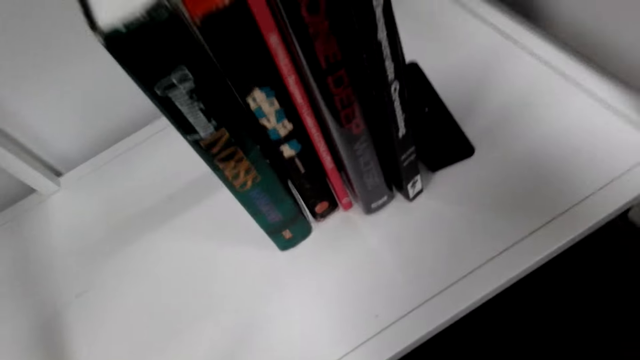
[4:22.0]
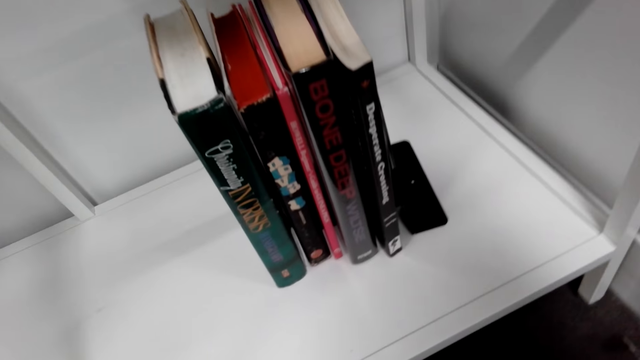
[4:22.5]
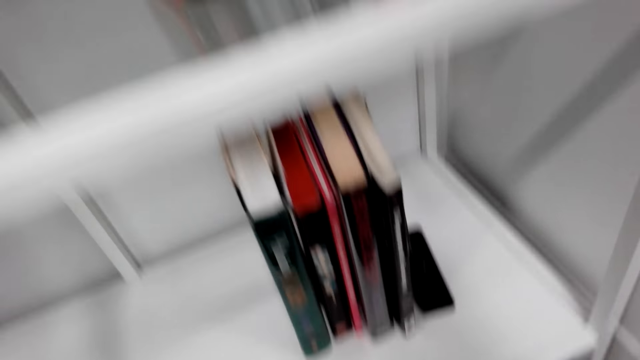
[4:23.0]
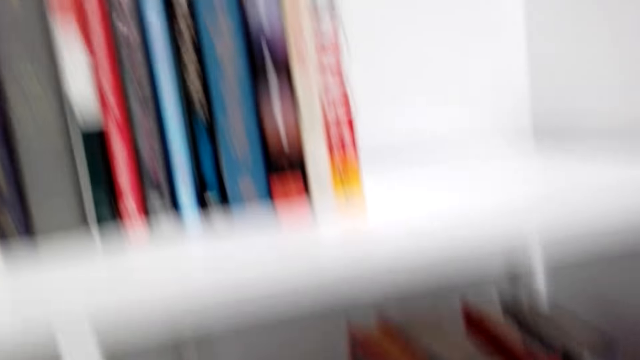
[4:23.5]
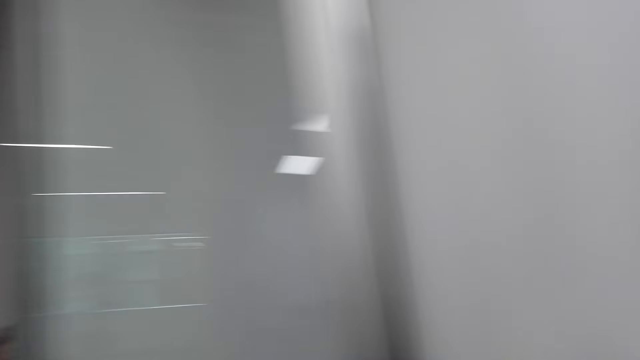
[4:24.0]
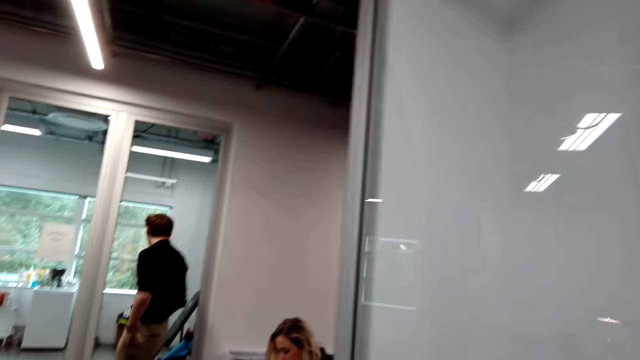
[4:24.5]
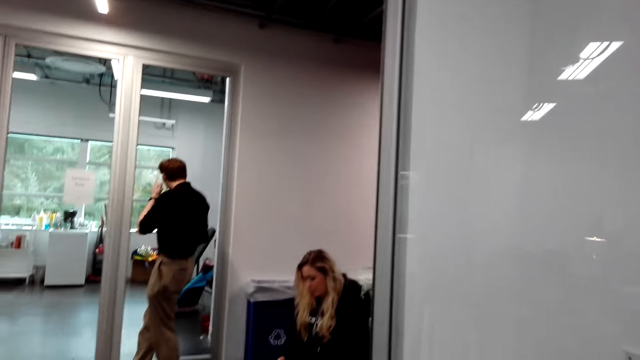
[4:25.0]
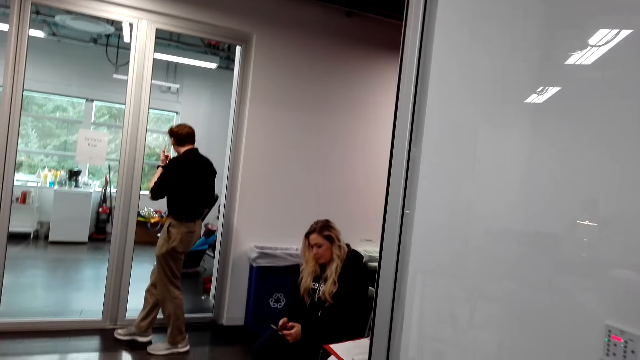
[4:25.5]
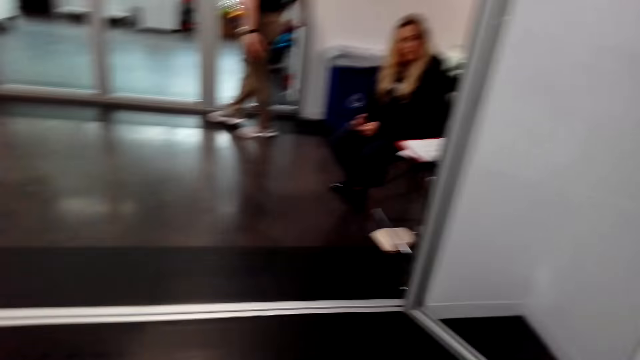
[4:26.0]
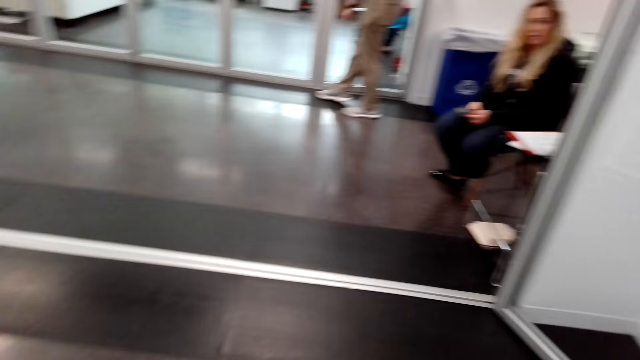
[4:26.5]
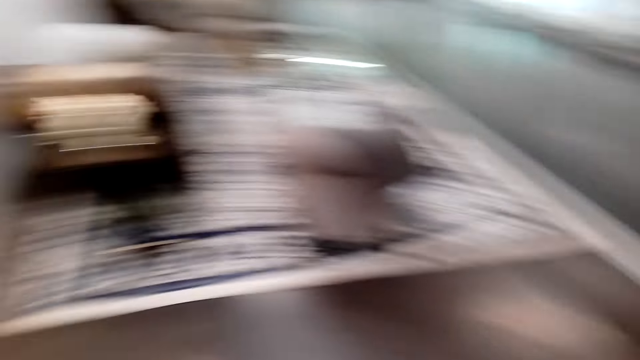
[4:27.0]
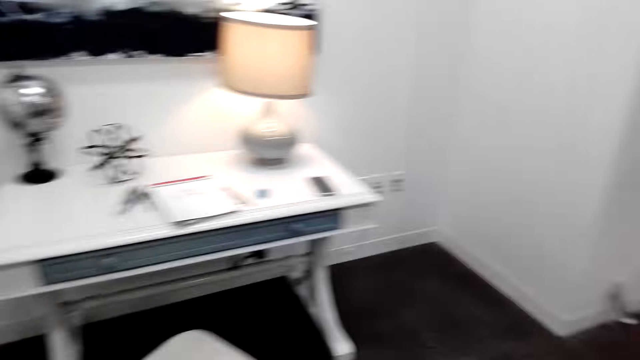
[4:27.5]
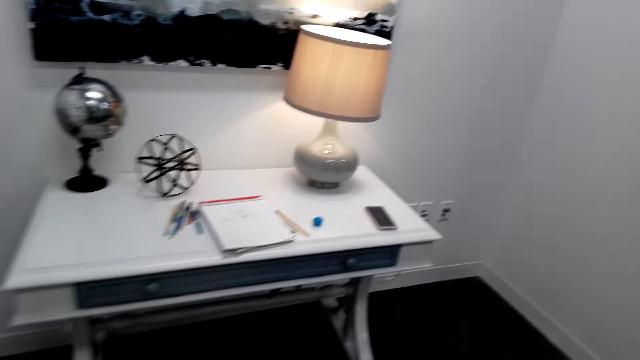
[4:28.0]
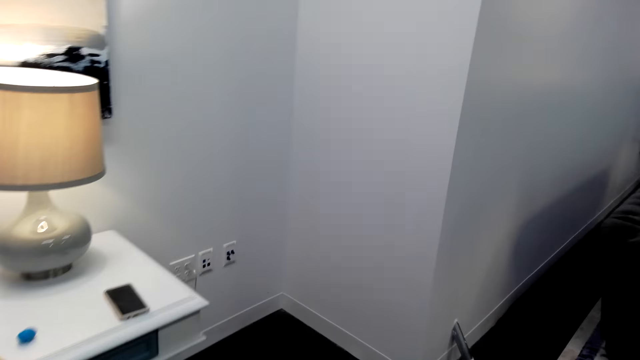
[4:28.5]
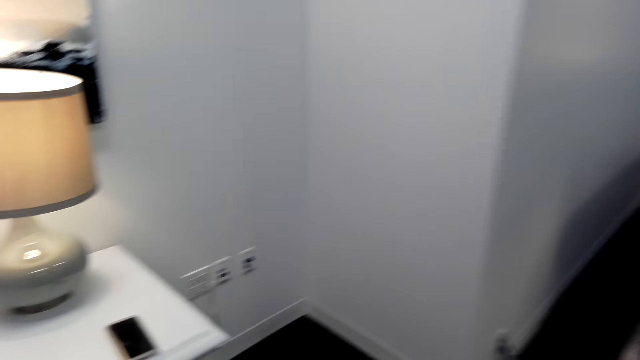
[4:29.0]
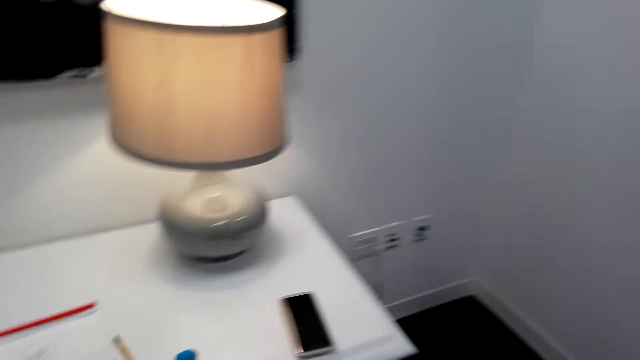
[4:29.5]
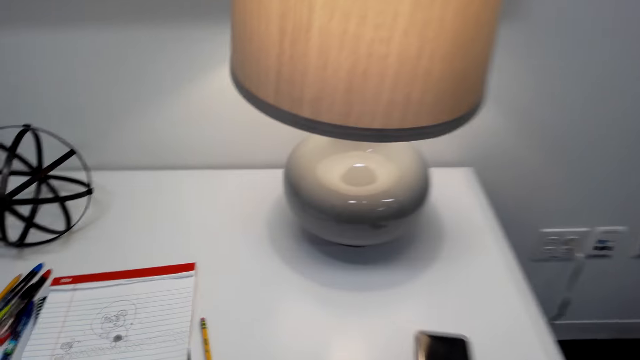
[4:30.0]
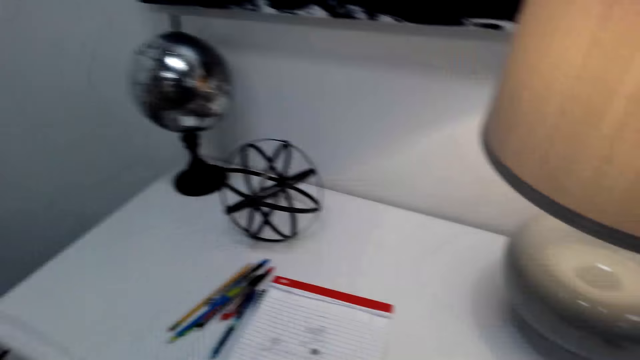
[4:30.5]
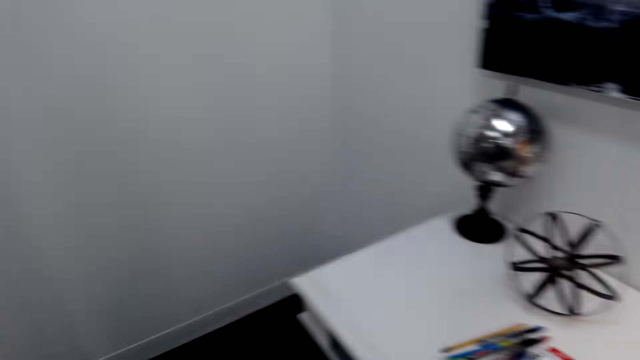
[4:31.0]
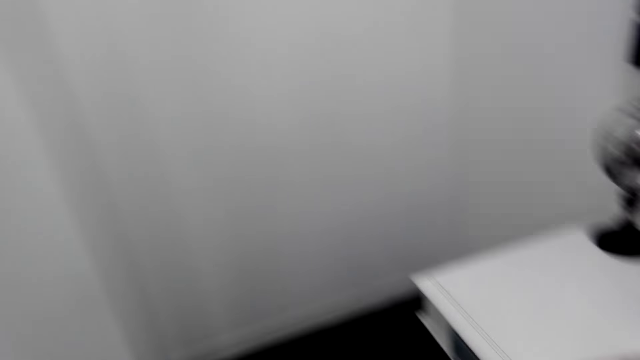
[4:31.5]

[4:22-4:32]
The camera wearer looks at the bookshelf. They look around the room. They walk to the table. They look around the table.

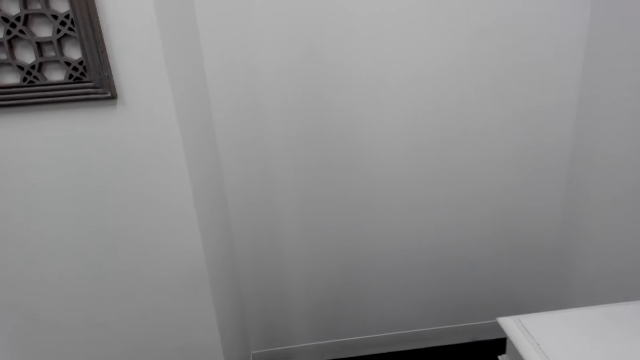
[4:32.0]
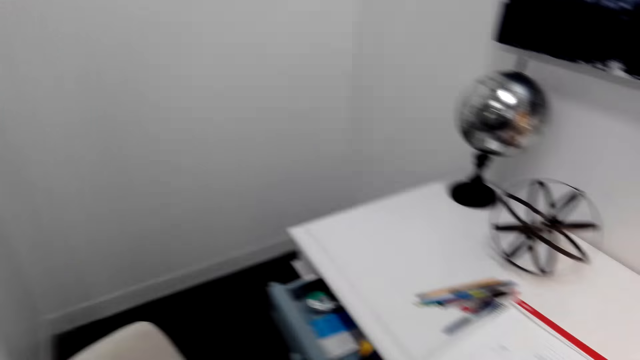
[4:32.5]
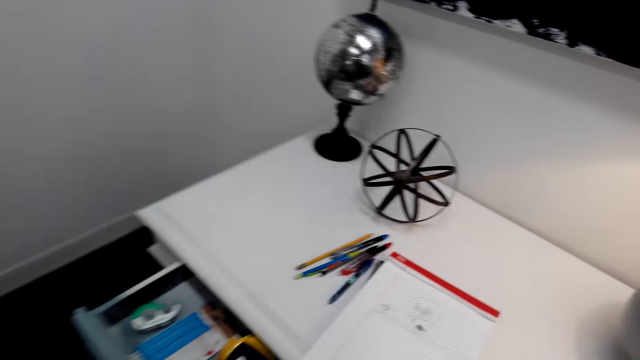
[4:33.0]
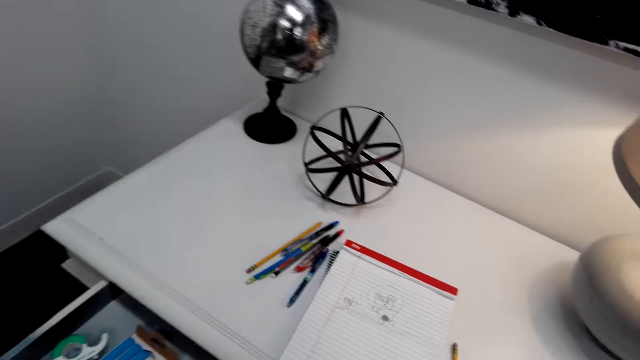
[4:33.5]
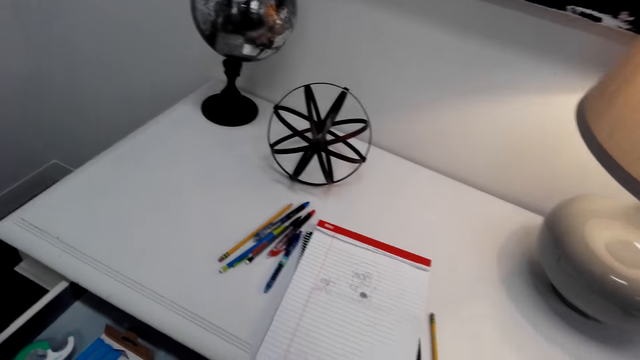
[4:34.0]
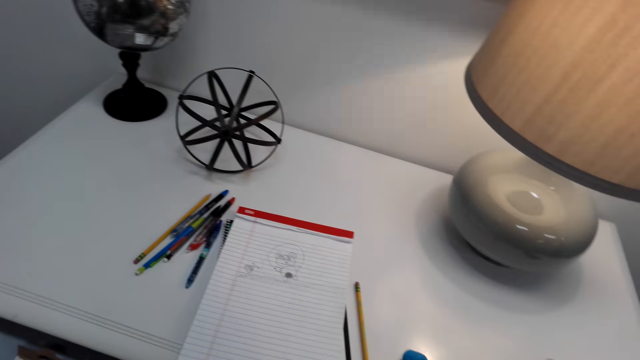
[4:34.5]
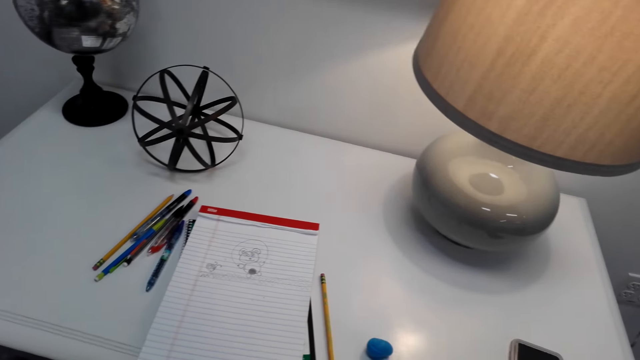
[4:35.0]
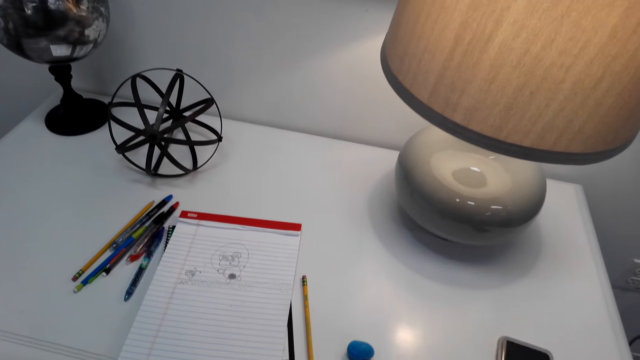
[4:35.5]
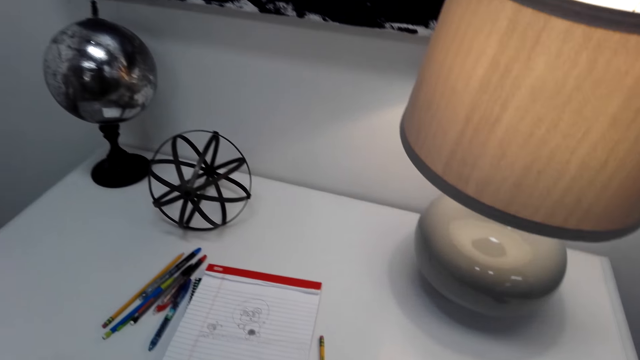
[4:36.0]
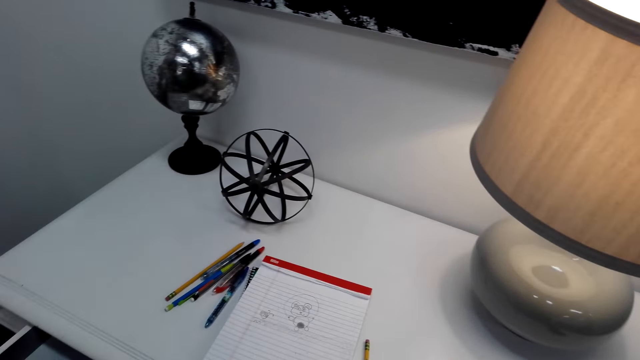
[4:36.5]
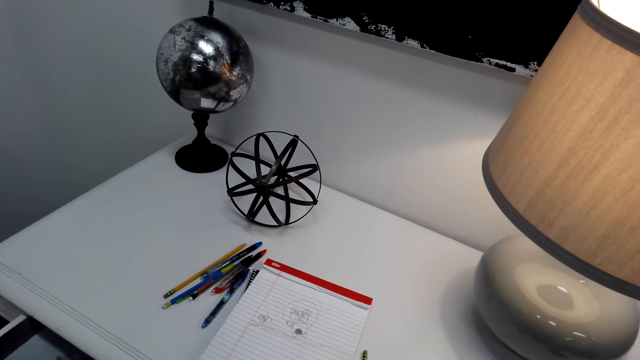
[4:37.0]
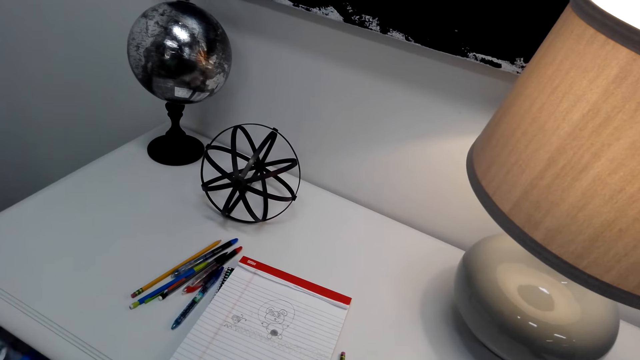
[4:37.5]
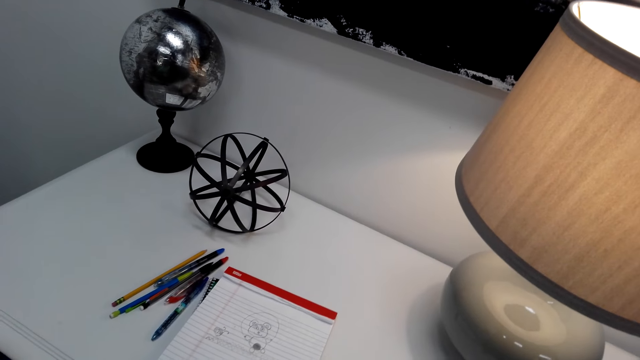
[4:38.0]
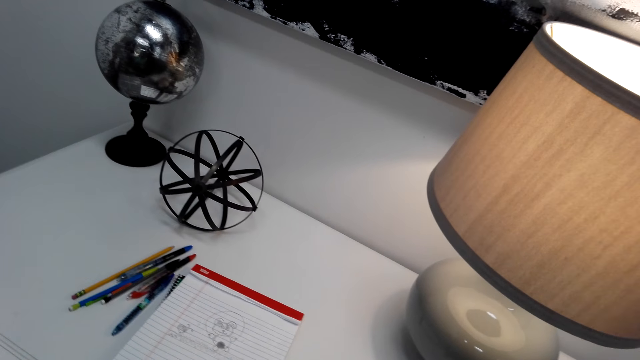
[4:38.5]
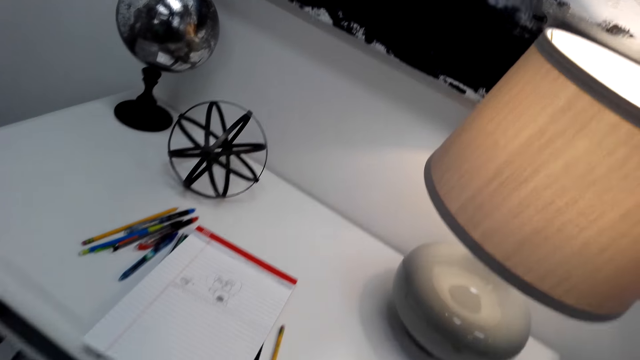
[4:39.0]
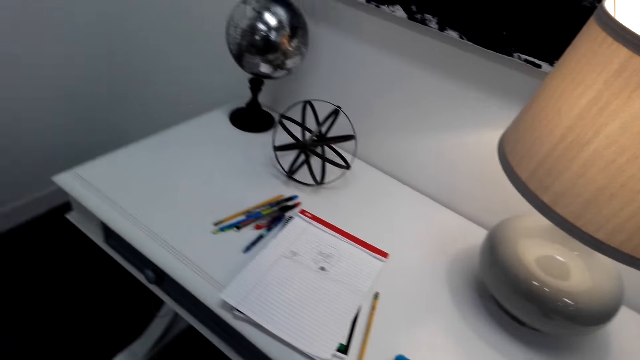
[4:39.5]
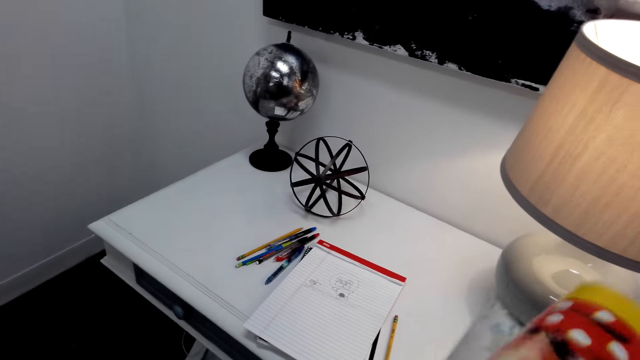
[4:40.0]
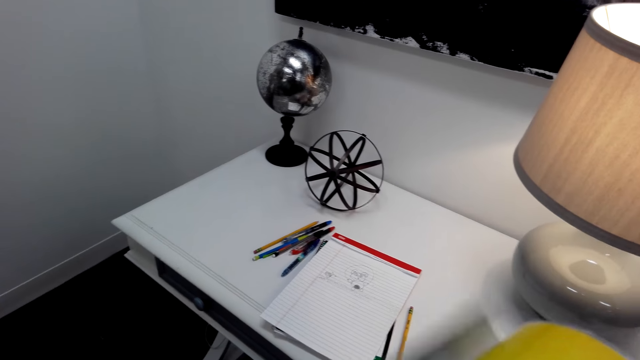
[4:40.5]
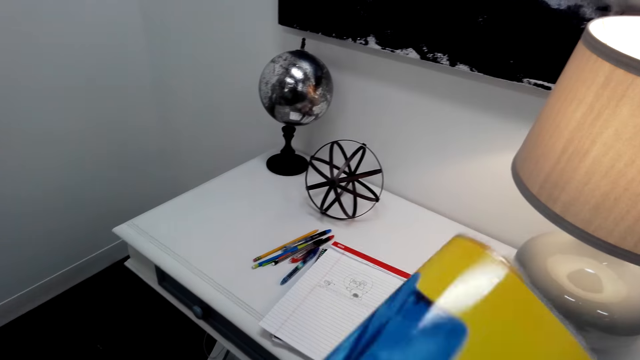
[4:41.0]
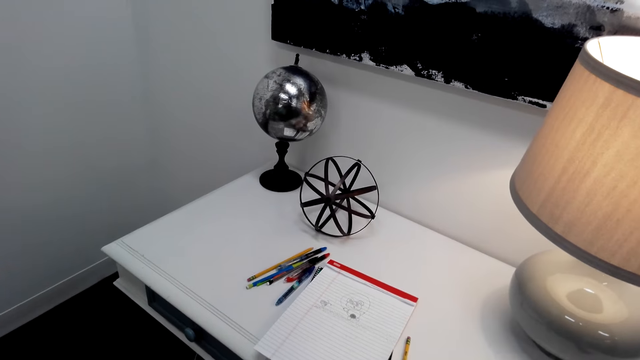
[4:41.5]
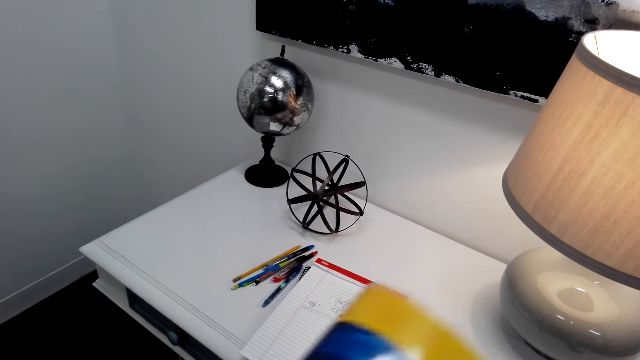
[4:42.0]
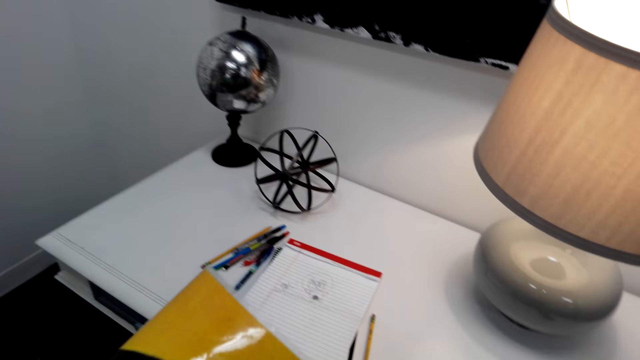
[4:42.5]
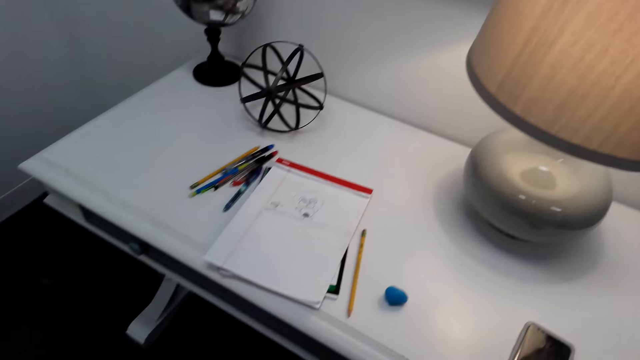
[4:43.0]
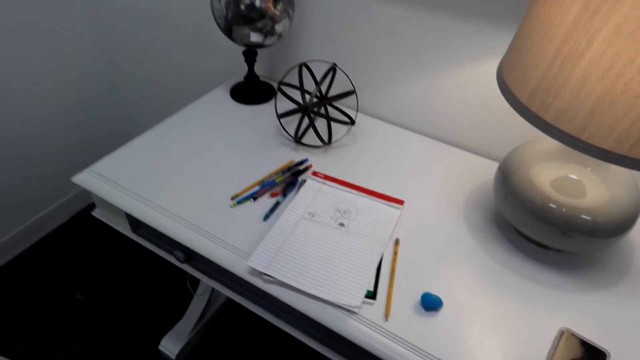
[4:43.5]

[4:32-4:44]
The camera wearer opens a drawer. They look around the table. They hold a chart. They stretch the poster.
